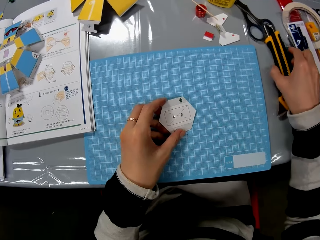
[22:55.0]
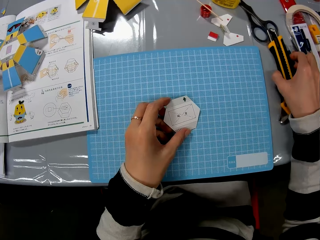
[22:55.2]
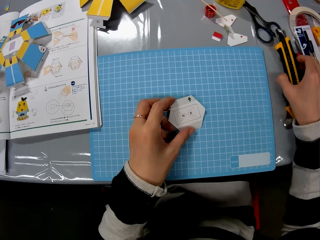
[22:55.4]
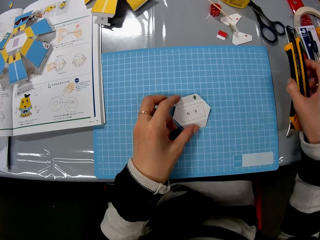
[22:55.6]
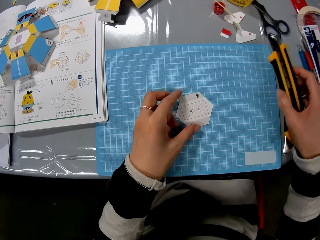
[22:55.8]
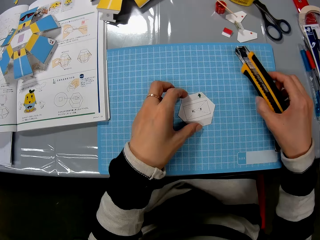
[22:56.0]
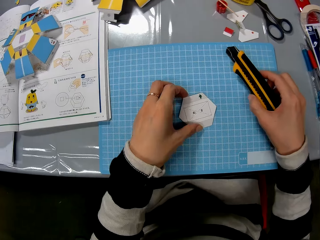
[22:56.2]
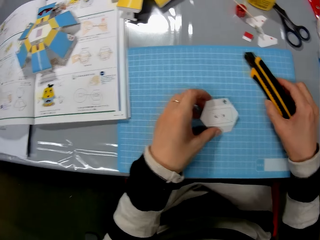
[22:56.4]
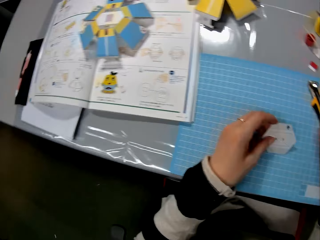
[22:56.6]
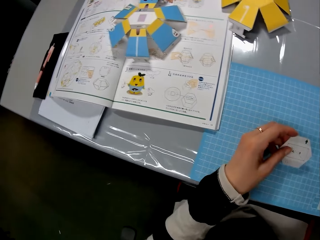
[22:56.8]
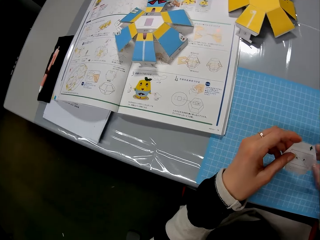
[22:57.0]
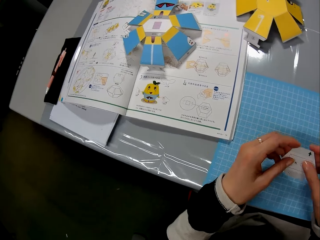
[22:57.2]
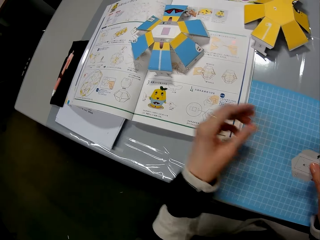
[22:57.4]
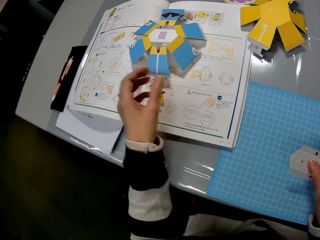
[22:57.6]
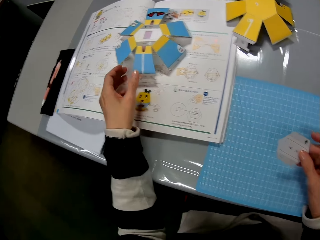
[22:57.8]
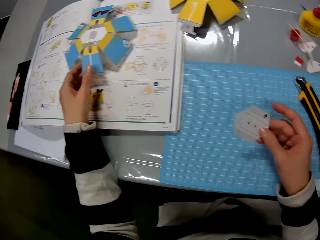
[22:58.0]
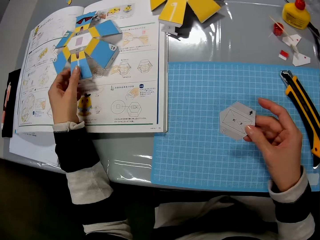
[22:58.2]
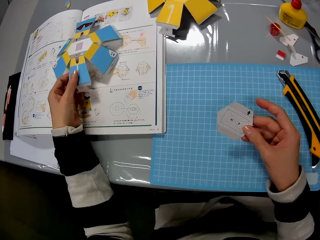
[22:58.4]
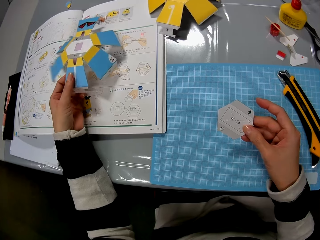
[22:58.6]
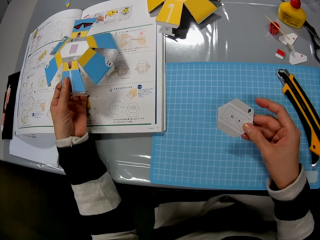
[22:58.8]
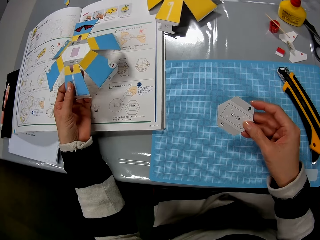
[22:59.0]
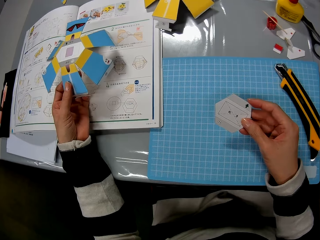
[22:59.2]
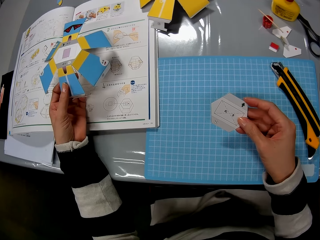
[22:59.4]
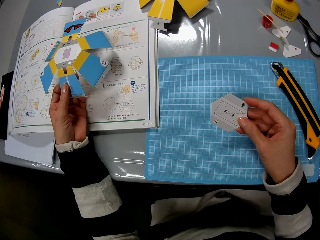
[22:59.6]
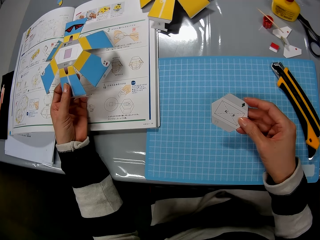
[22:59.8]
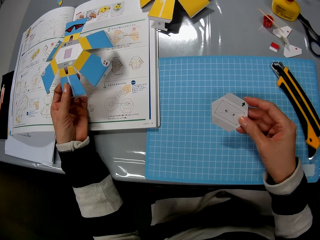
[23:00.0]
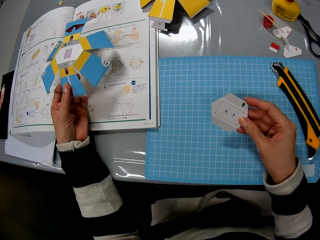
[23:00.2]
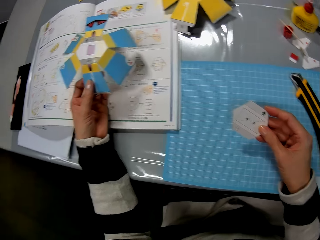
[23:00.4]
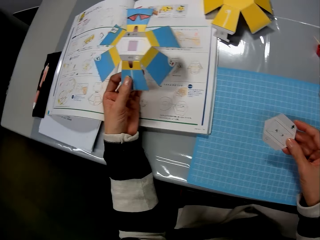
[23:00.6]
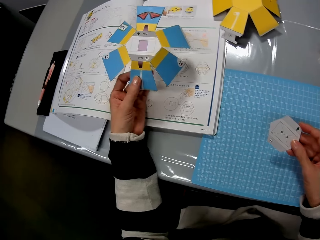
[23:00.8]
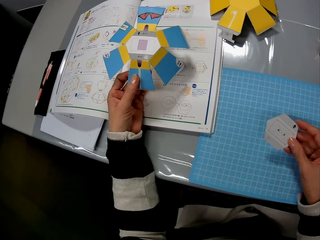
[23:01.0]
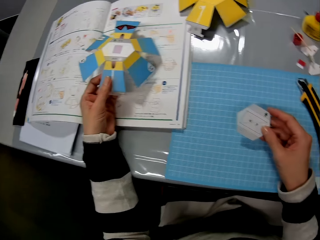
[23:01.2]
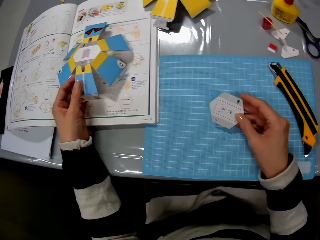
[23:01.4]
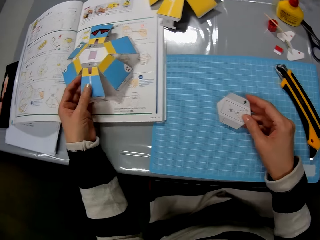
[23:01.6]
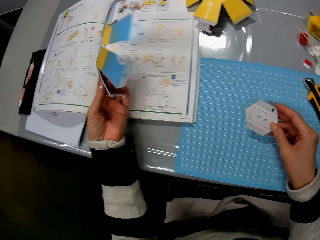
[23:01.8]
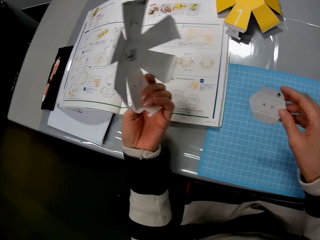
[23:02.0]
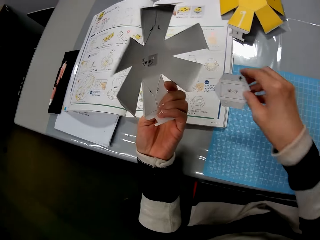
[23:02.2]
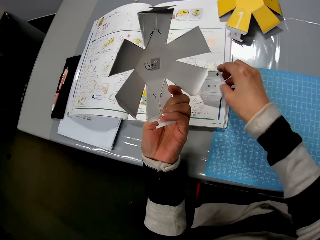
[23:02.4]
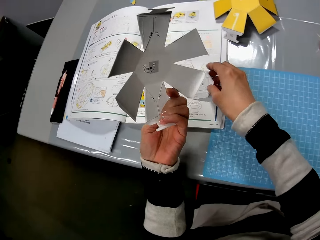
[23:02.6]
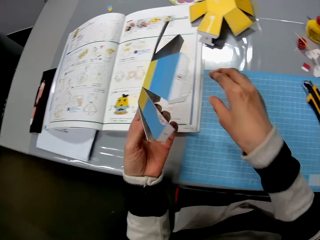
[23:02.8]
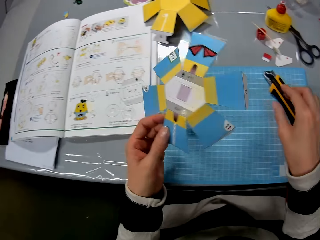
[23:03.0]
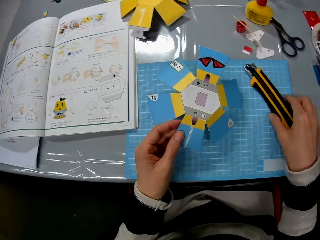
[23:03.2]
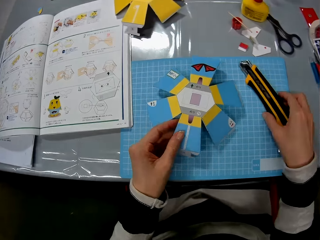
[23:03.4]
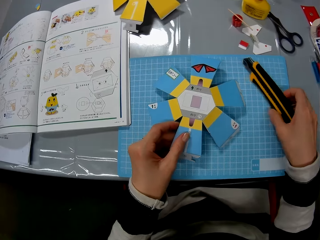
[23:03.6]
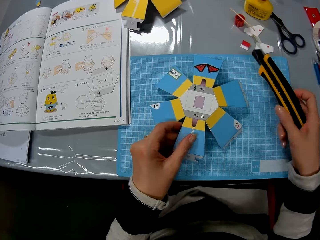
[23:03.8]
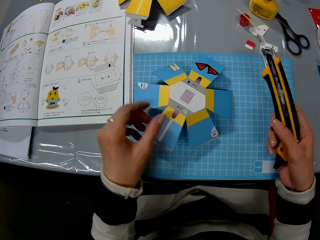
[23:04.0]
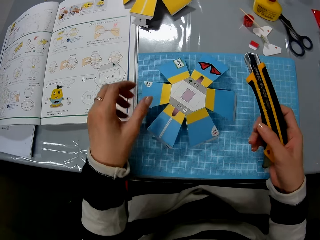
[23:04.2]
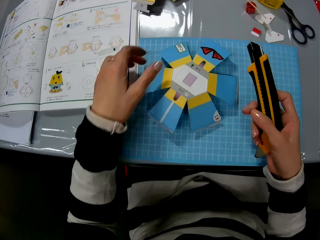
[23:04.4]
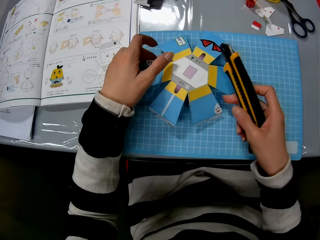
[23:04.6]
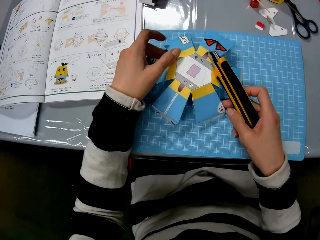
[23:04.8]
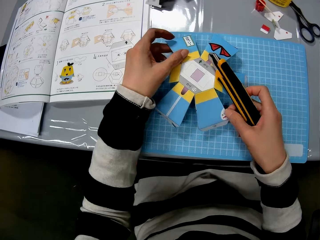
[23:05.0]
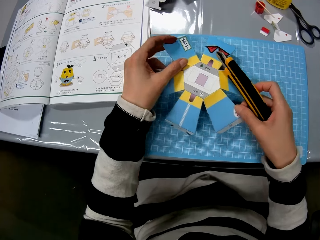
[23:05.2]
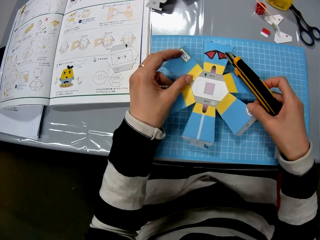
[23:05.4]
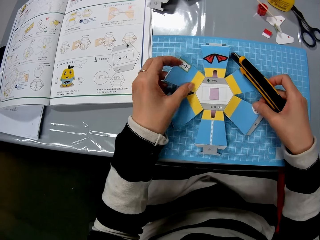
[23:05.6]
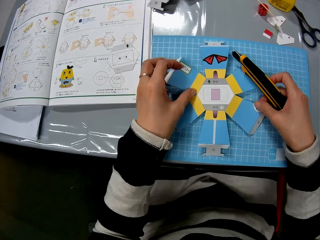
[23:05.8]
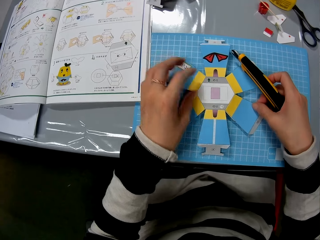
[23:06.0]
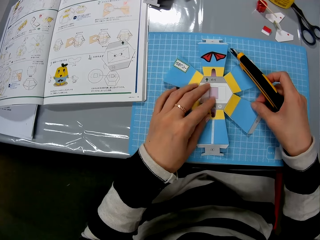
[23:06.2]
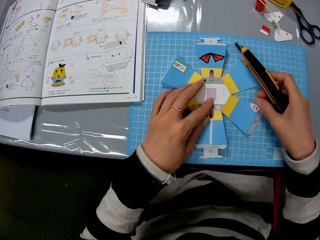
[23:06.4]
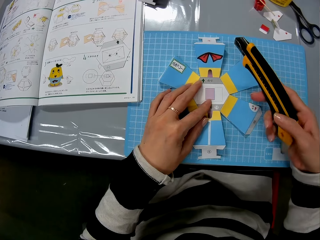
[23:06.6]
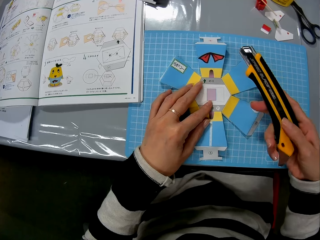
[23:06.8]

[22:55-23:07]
The camera wearer picks up the utility knife on the table. She drops the utility knife on the cutting mat. She picks up the small paper craft on the cutting mat and holds the small paper craft with her right hand. She picks up the paper craft on the manual. She drops the small paper craft on the manual. She picks up the utility knife. She drops the paper craft on the cutting mat. She adjusts the paper craft on the cutting mat.

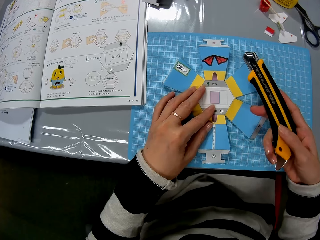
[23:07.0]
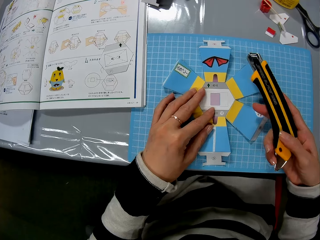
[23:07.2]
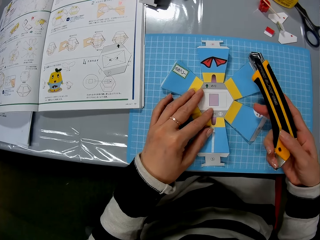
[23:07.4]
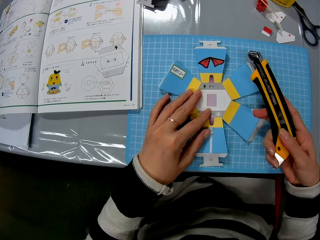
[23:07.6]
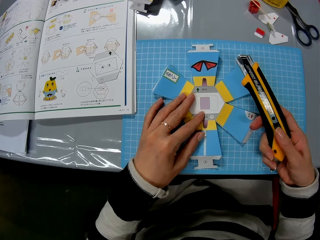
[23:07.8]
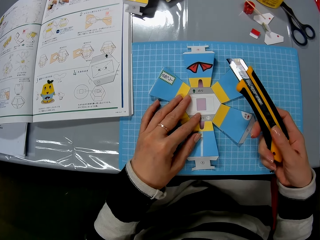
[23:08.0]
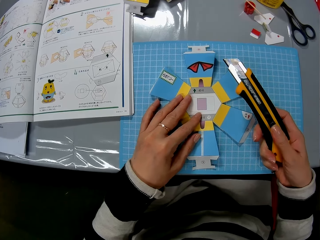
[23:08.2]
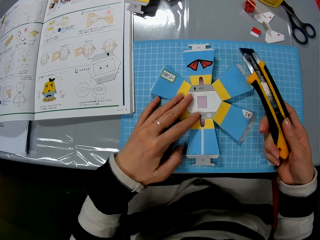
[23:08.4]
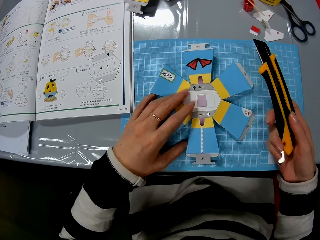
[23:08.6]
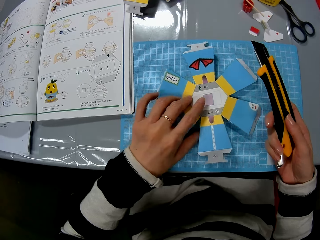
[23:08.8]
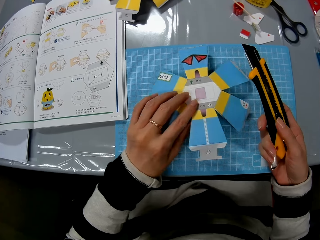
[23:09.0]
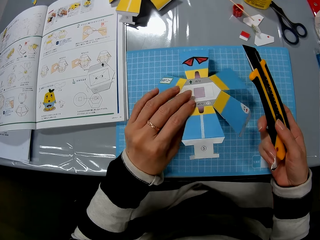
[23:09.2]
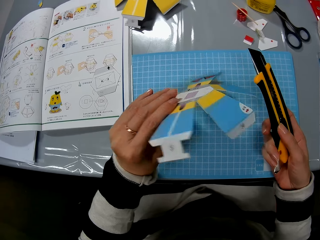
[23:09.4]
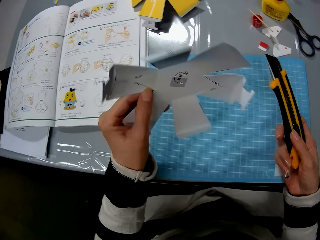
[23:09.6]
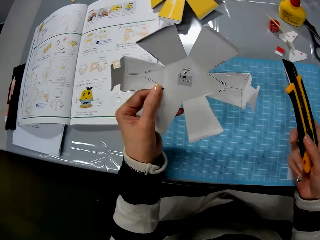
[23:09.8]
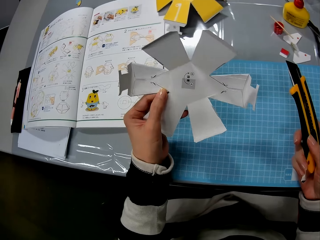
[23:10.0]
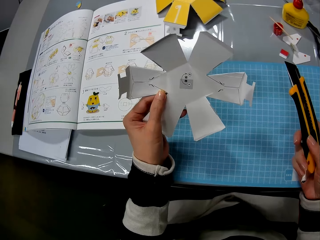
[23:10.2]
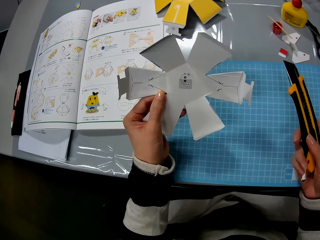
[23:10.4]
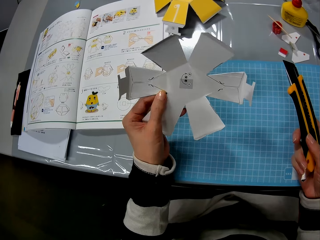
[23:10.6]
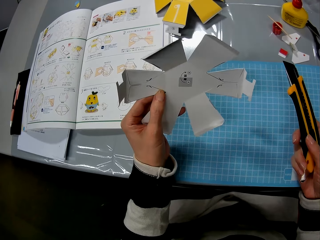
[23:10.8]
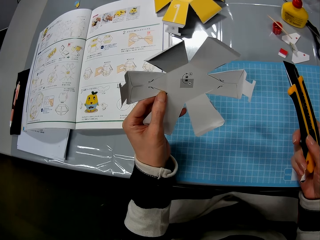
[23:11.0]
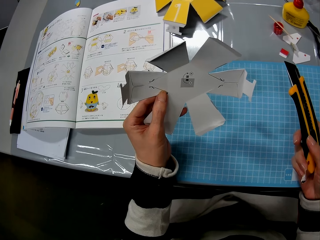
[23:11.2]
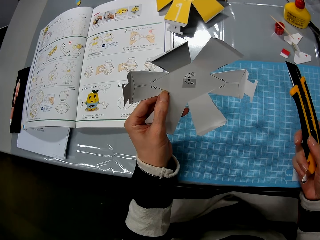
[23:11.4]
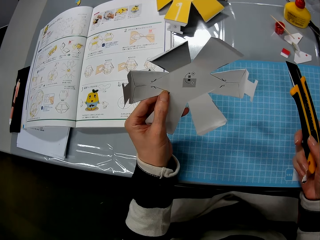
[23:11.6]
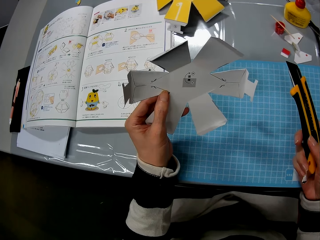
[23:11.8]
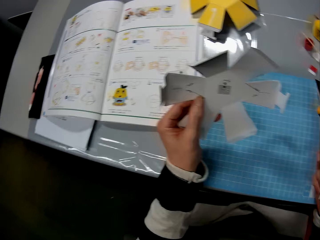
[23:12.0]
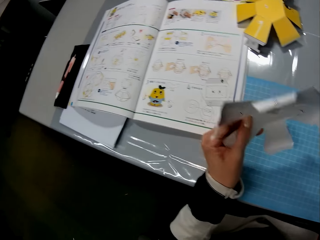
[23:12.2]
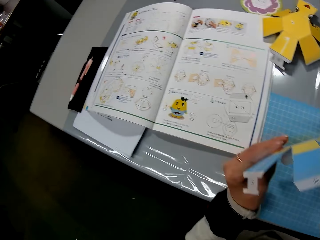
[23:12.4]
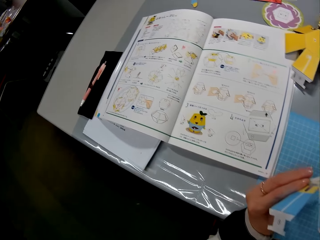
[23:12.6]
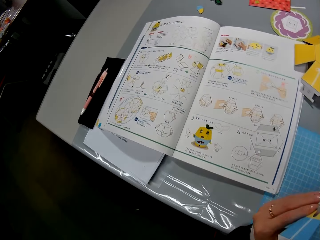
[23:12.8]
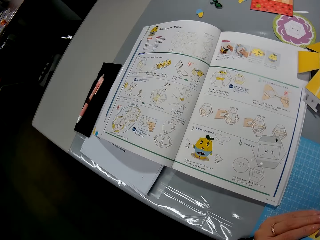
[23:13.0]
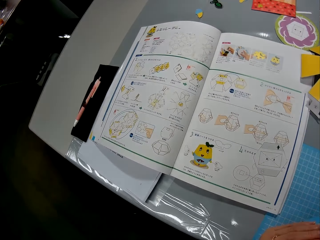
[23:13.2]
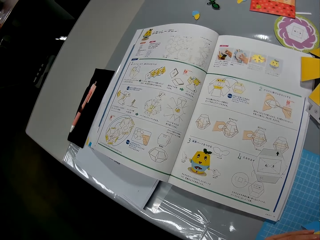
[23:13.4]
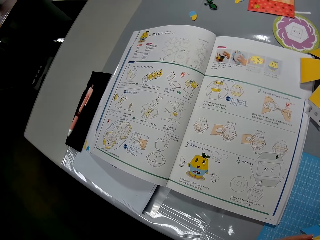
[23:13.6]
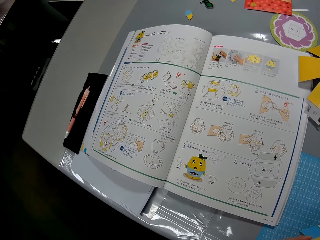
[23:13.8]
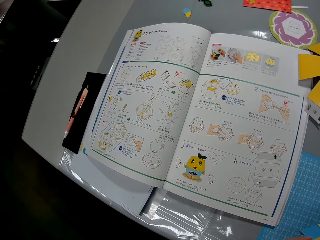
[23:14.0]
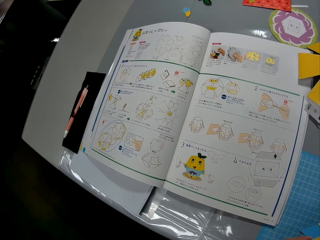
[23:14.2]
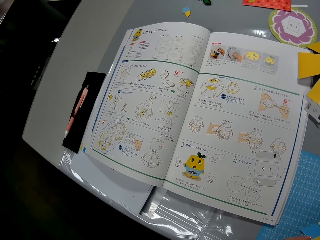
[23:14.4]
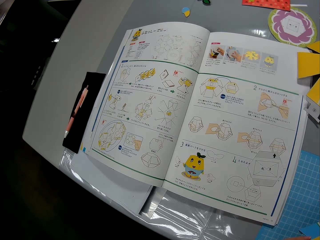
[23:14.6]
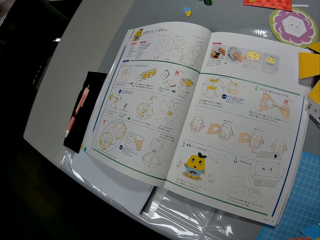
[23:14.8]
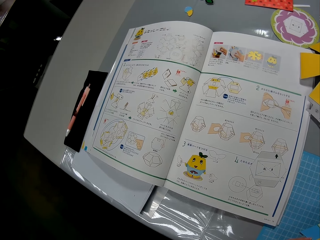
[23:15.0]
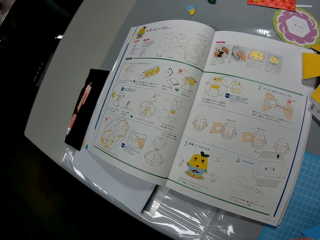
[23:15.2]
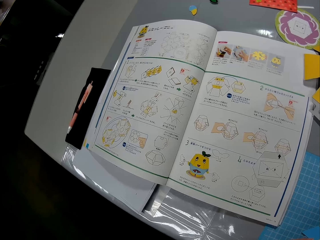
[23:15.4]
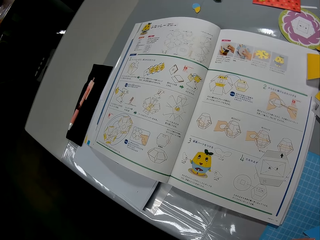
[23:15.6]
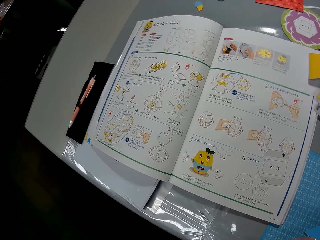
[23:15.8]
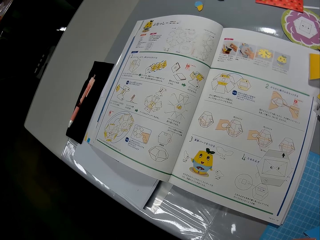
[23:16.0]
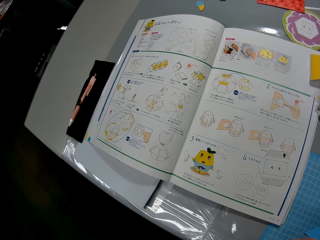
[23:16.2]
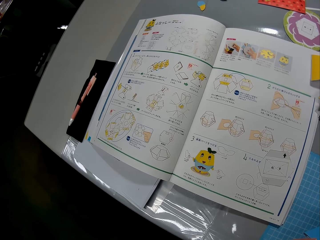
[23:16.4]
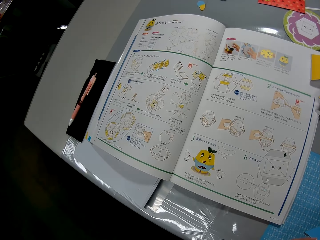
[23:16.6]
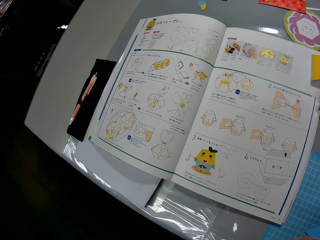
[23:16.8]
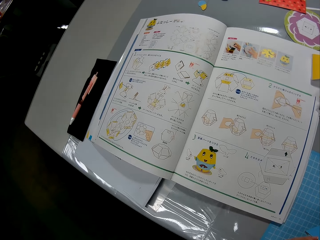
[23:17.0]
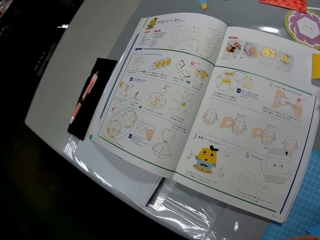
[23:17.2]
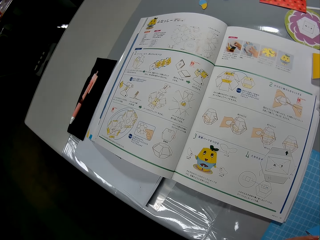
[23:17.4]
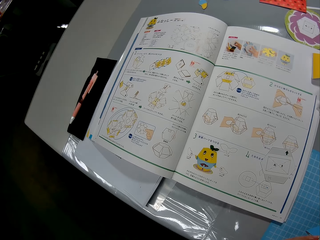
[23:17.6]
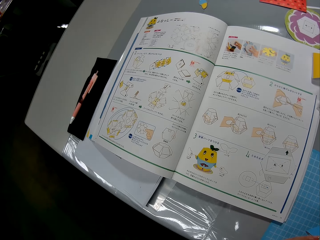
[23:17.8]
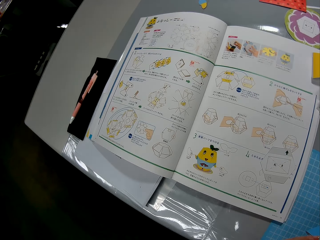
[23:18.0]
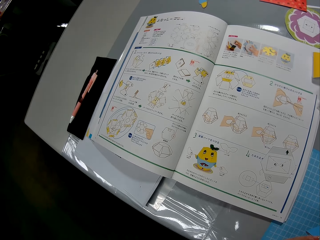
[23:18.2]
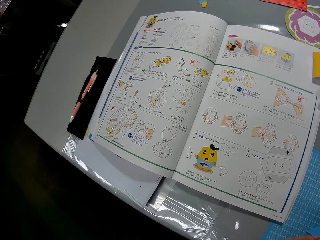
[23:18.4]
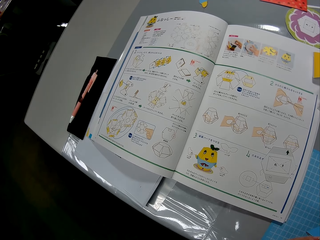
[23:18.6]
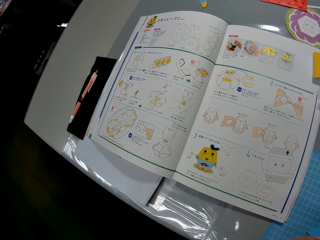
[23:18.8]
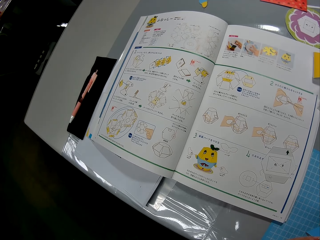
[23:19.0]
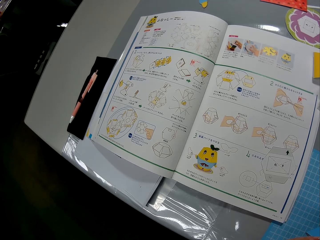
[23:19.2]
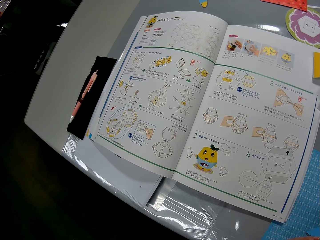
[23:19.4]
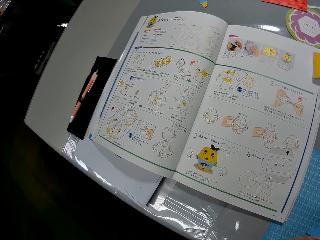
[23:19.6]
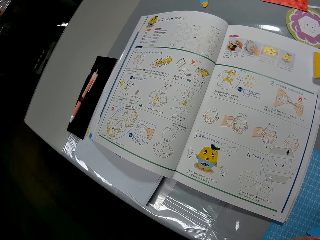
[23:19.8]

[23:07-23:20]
The camera wearer rotates the crafting paper. They adjust the scalpel. They flip the crafting paper.
